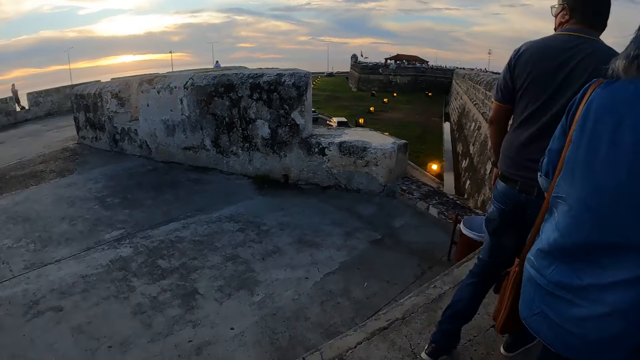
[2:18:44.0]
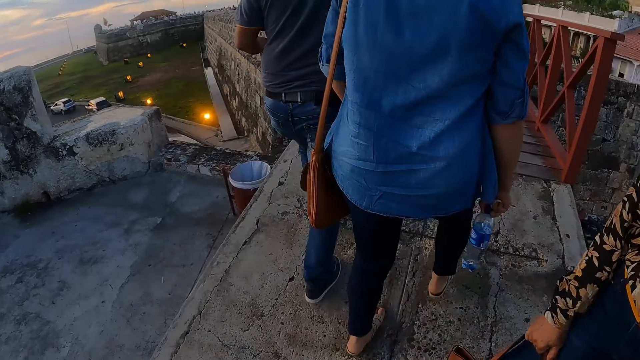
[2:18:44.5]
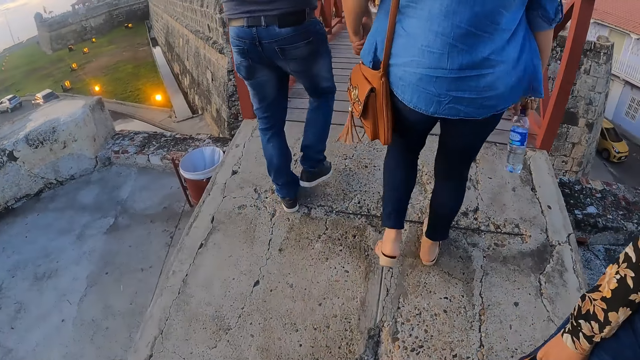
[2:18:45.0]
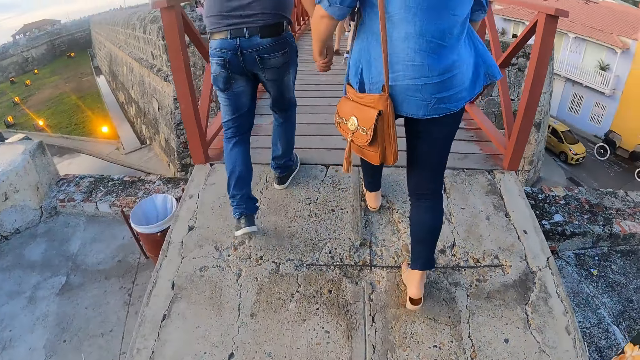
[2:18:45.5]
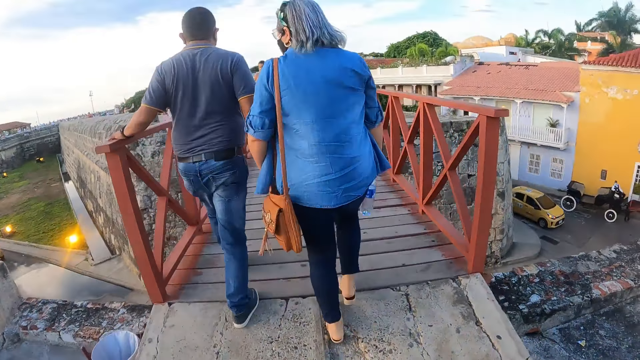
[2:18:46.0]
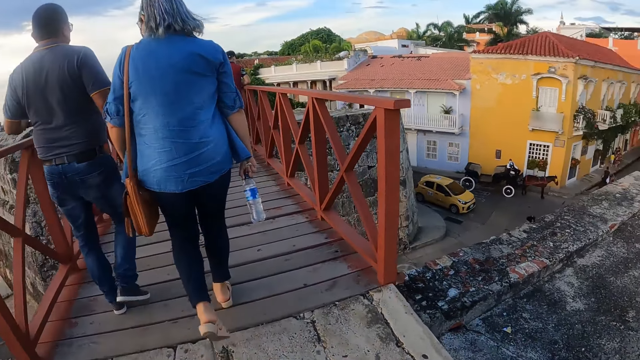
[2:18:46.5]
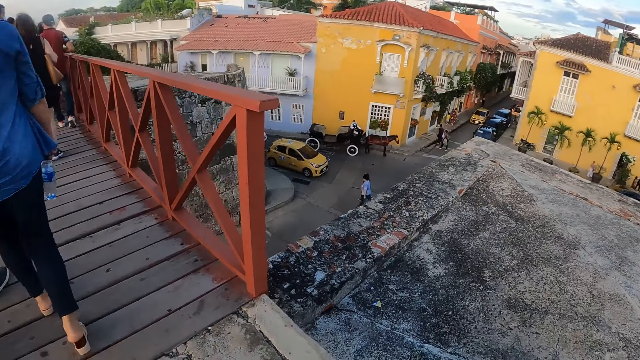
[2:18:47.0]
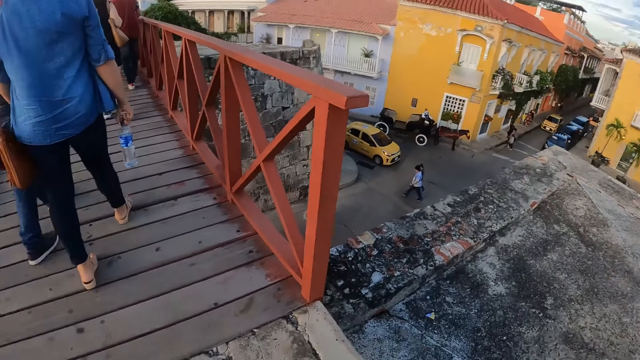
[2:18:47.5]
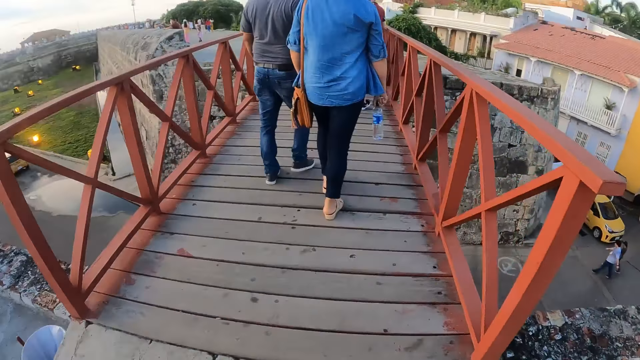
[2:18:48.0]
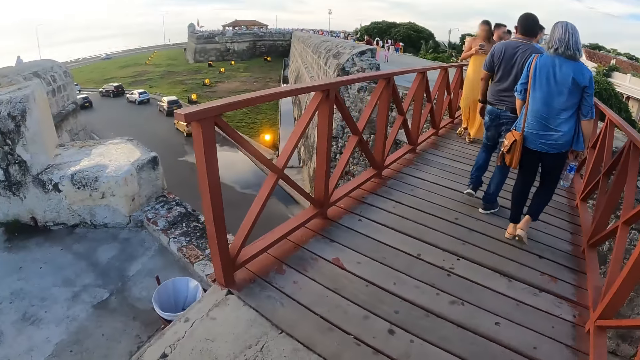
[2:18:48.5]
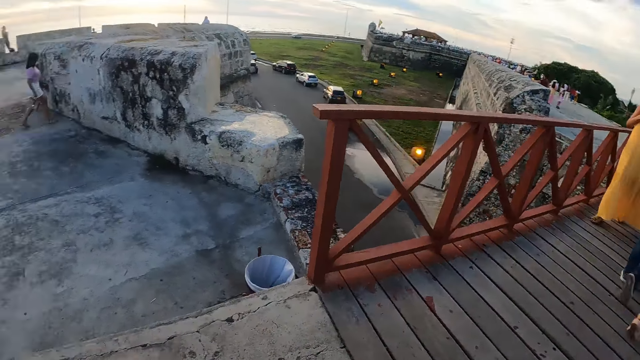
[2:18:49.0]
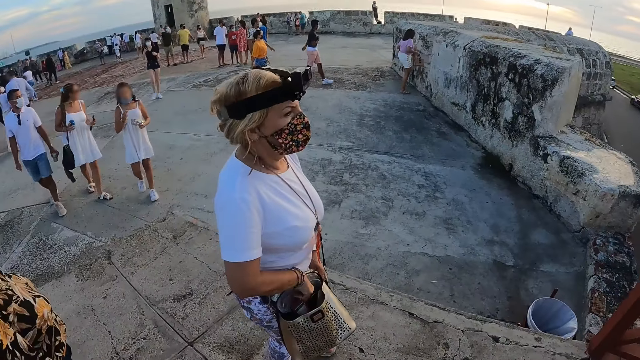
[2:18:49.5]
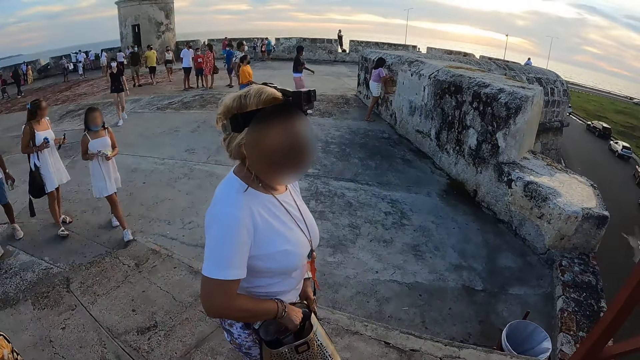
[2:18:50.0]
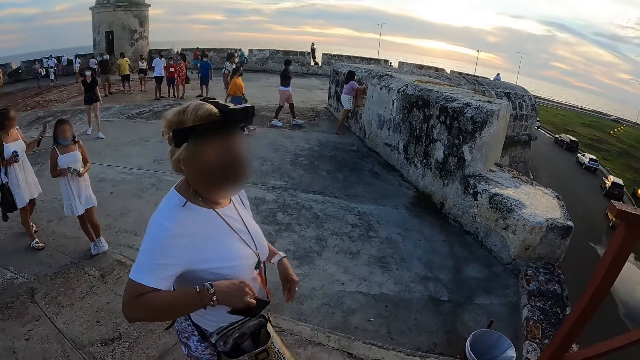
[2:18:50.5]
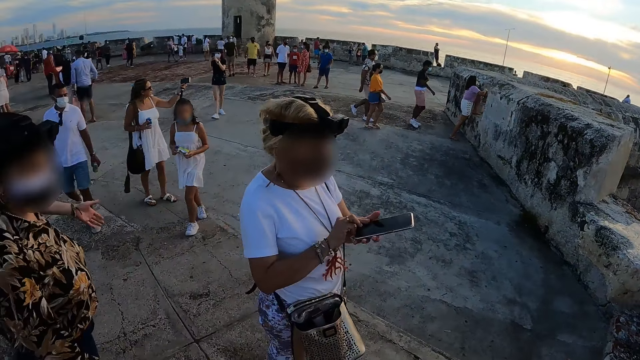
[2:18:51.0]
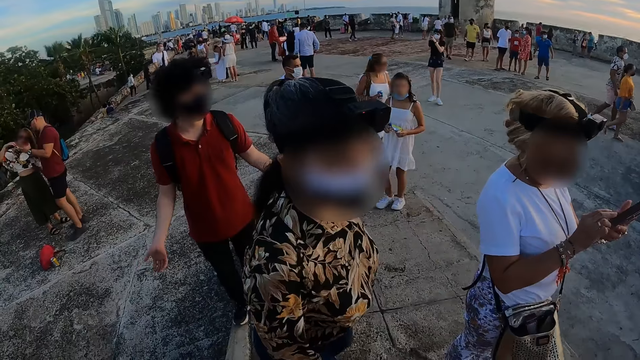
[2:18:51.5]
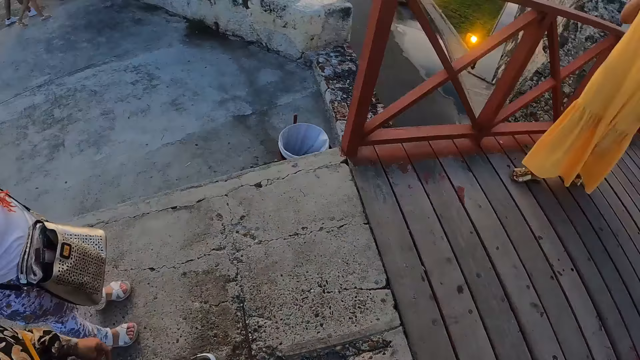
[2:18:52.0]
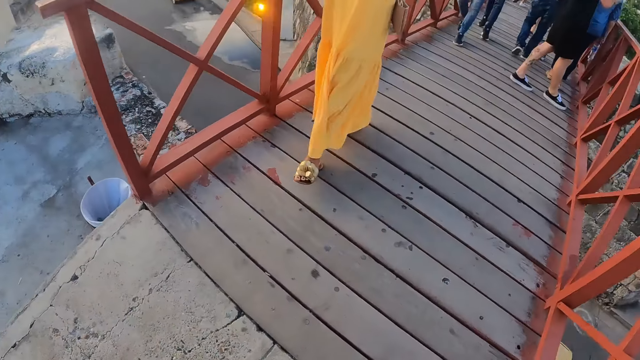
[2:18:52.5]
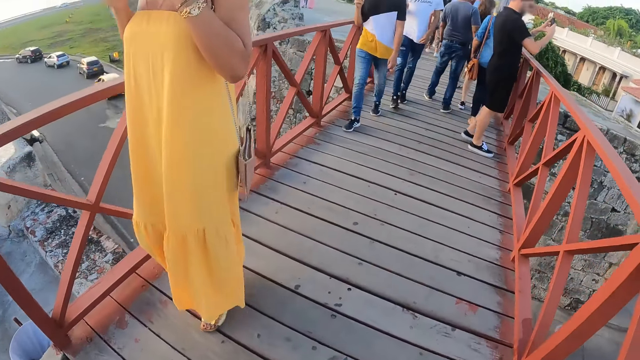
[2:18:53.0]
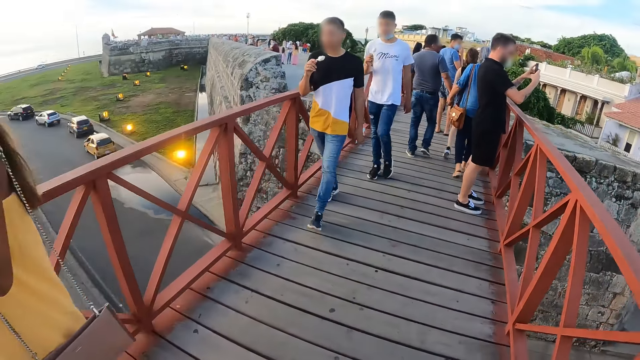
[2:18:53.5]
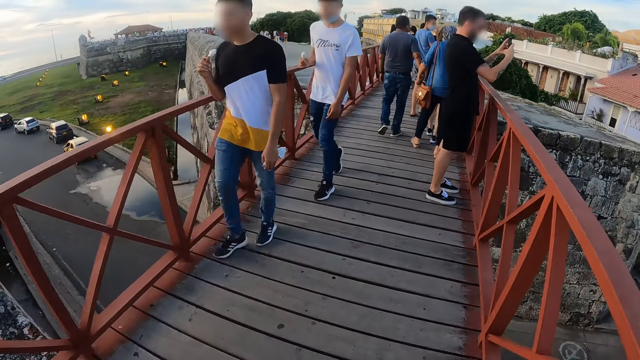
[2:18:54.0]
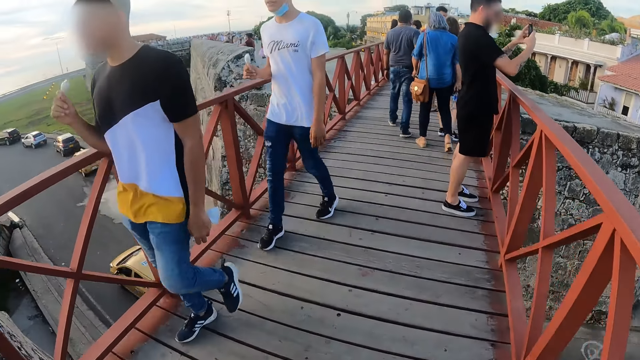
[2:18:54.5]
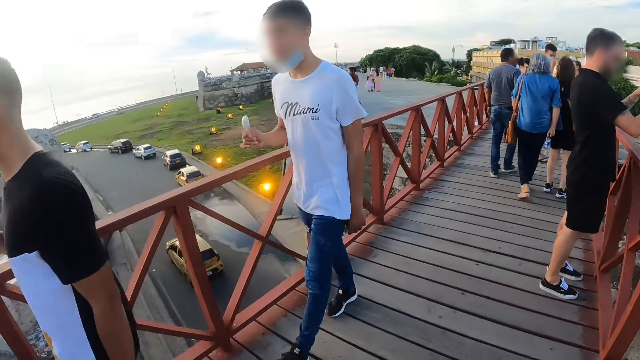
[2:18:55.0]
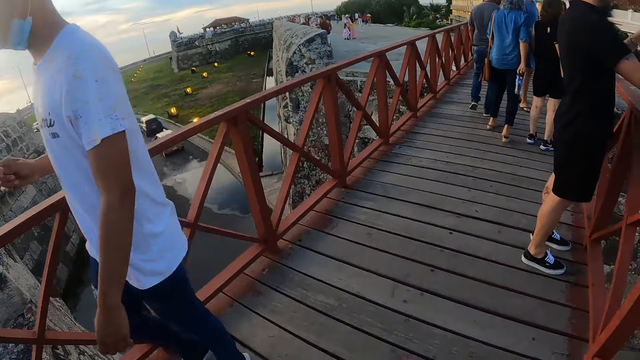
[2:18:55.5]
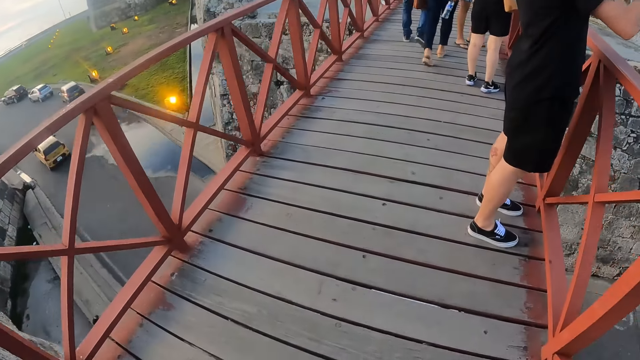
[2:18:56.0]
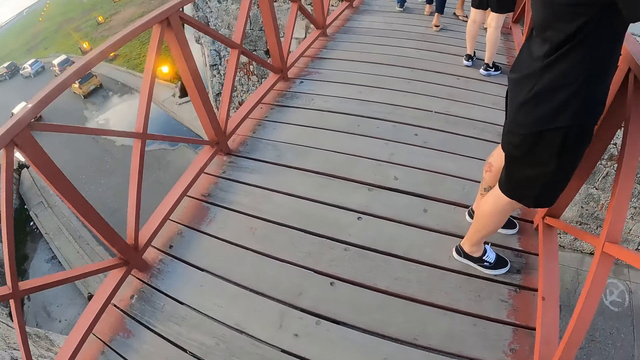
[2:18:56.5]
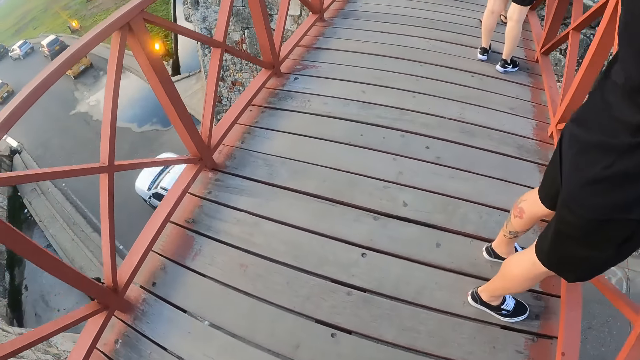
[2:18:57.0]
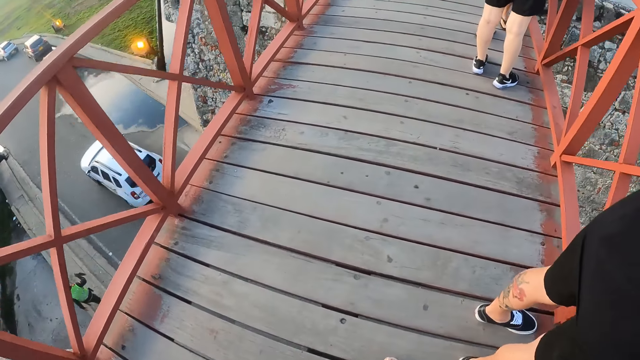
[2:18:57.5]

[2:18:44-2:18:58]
The camera wearer looks around. A lady holds a phone. The camera wearer moves around.

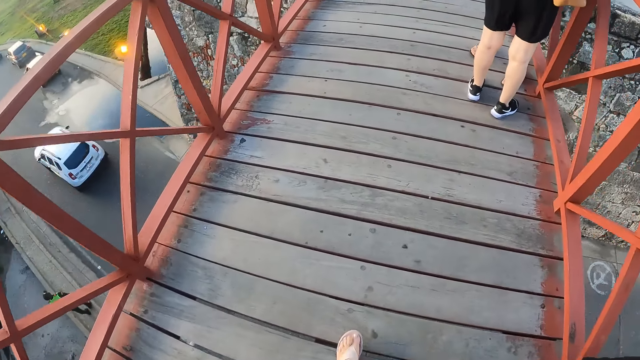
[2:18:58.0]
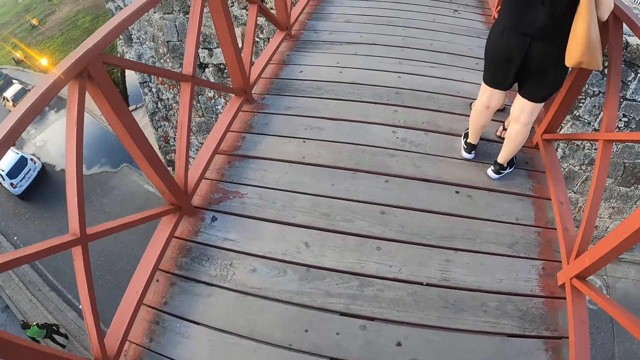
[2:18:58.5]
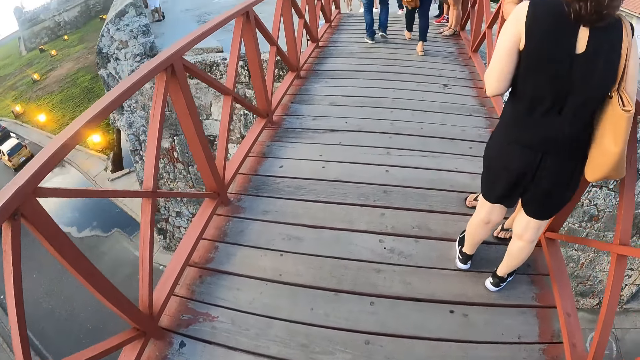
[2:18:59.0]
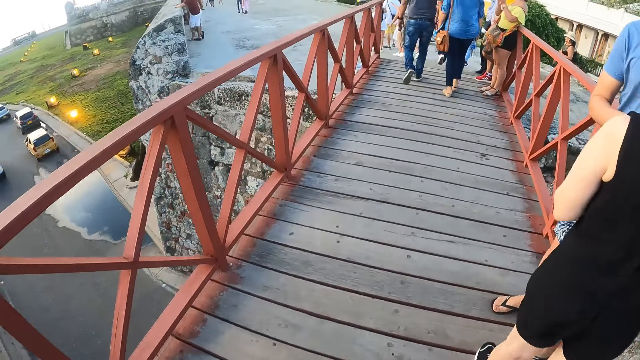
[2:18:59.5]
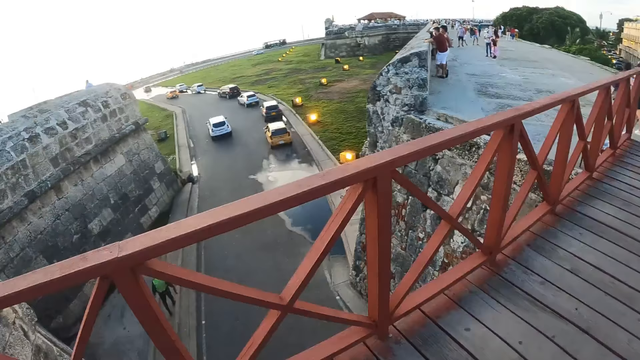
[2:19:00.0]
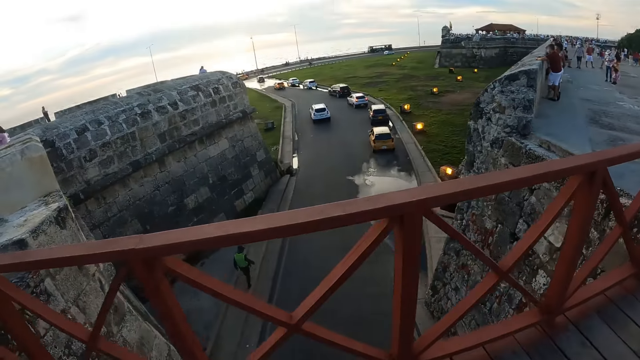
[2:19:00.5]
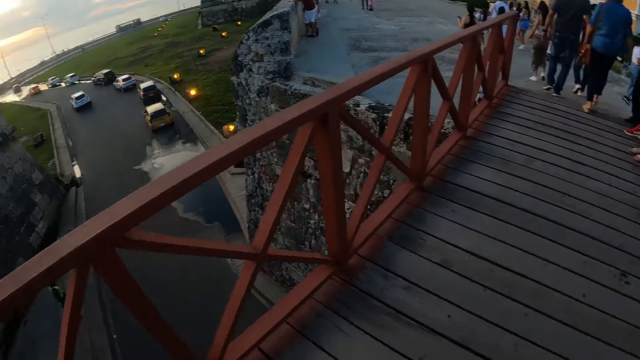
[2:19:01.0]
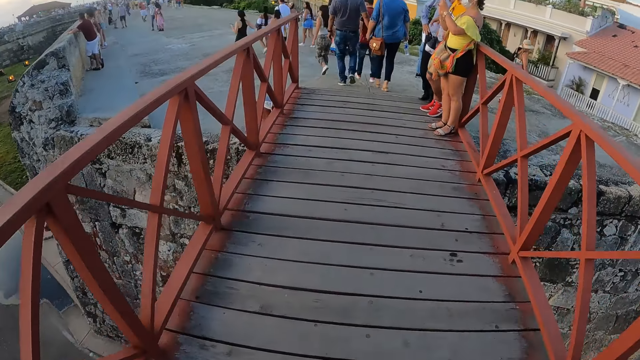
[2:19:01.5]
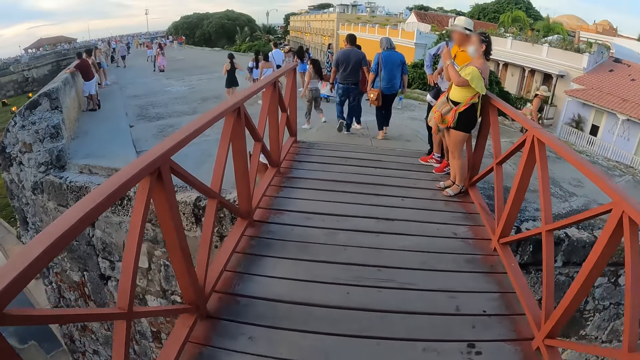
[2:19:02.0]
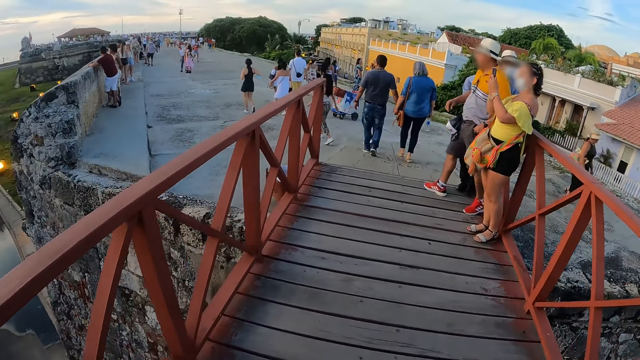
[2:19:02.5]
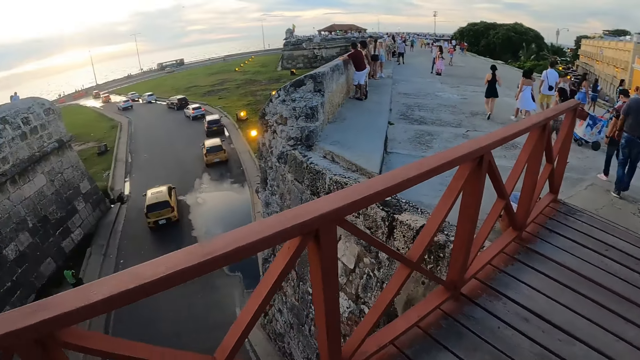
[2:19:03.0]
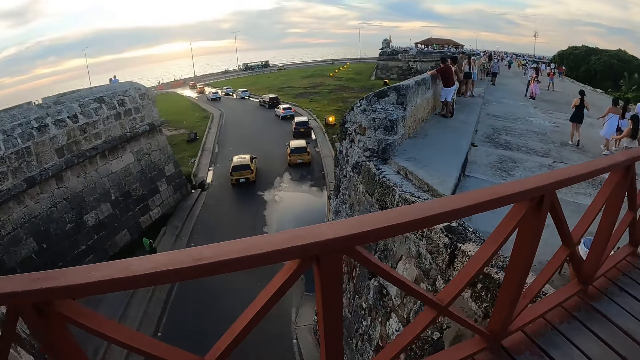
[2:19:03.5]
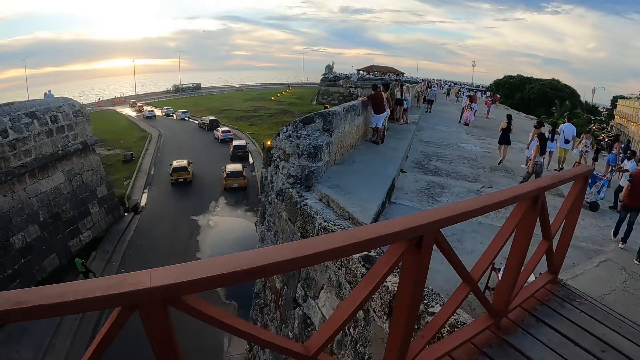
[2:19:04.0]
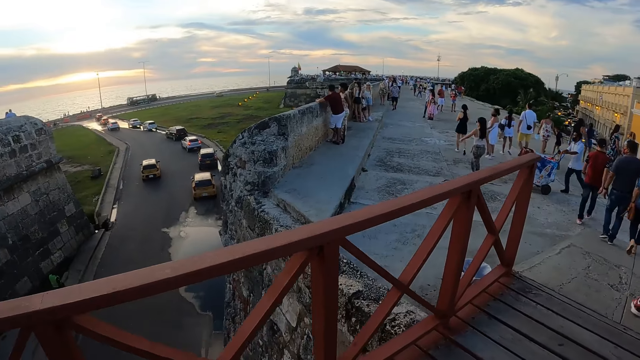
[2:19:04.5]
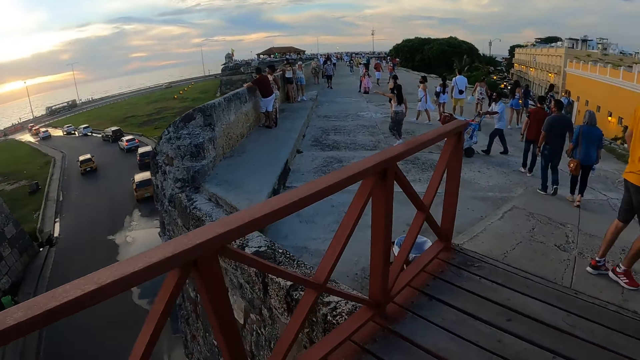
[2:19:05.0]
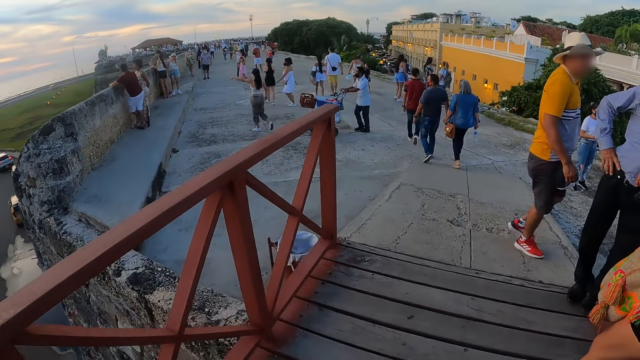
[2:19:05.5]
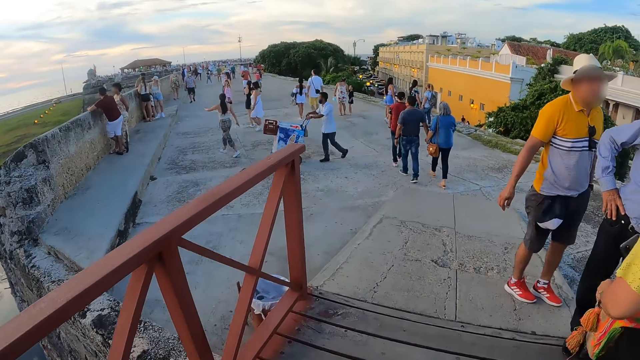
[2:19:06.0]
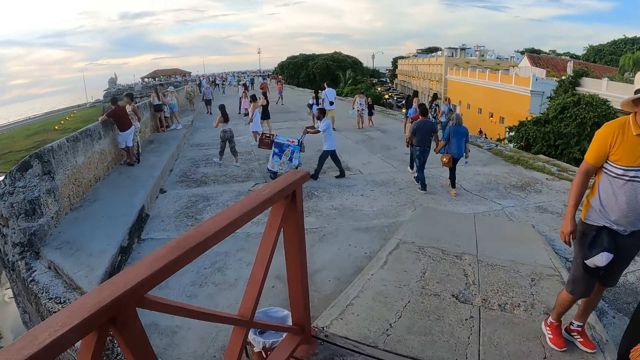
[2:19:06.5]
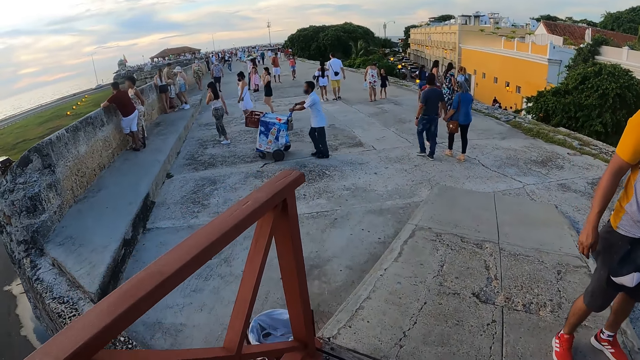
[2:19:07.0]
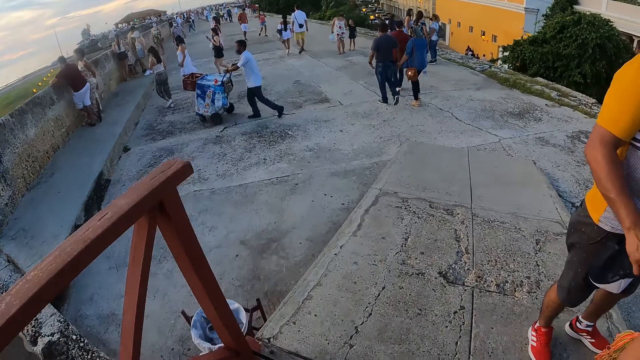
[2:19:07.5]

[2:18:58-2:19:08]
The camera wearer looks around.
